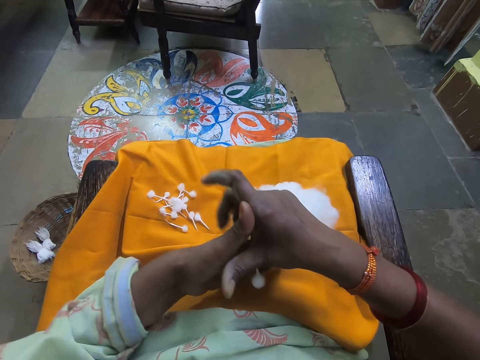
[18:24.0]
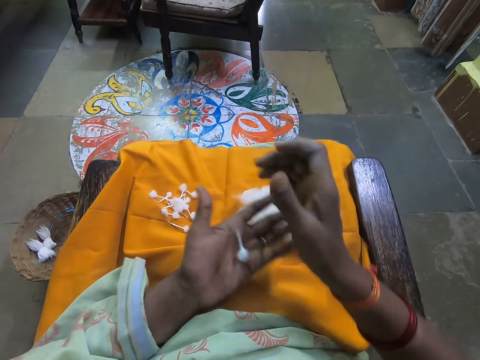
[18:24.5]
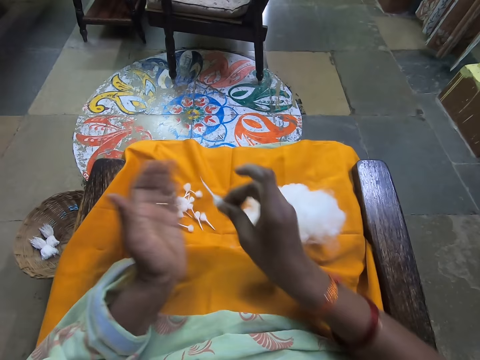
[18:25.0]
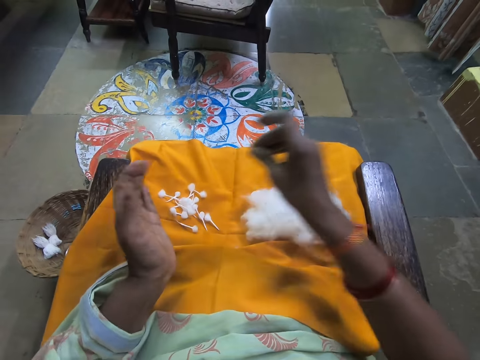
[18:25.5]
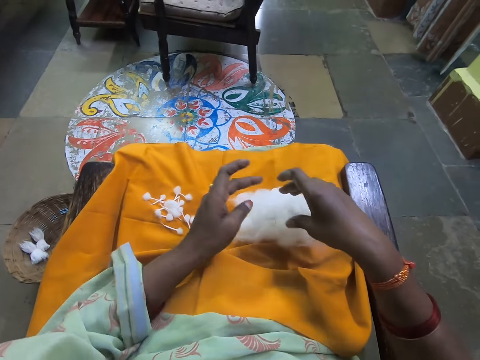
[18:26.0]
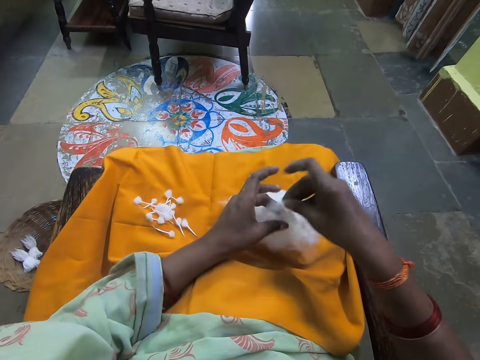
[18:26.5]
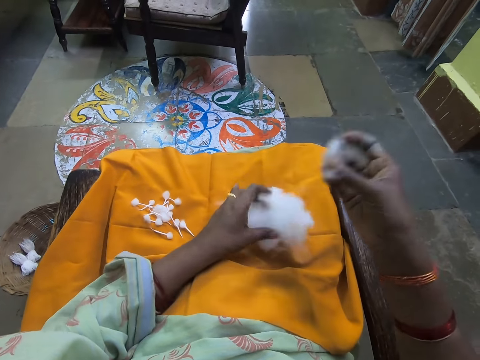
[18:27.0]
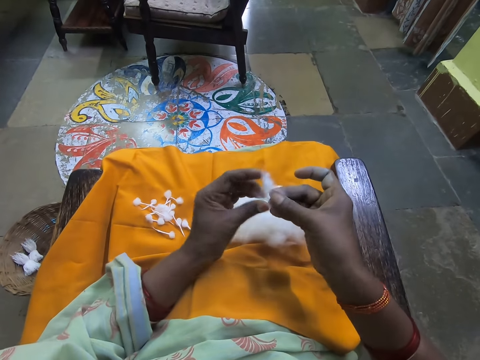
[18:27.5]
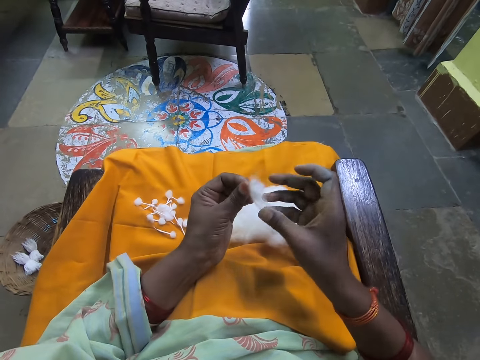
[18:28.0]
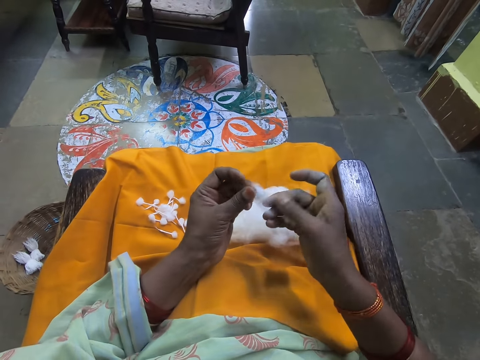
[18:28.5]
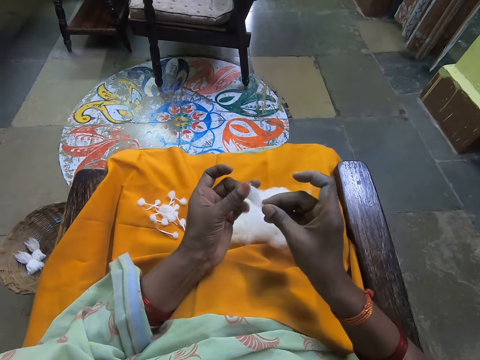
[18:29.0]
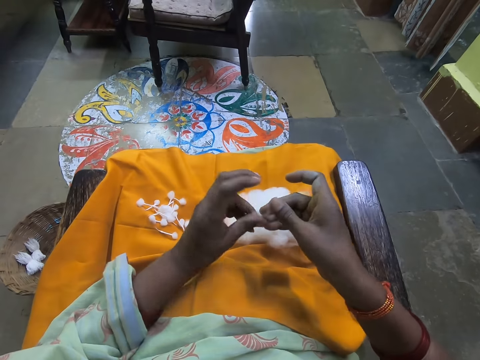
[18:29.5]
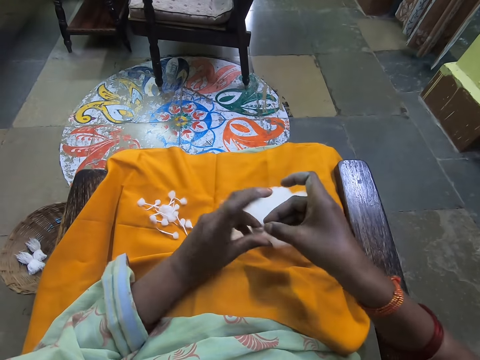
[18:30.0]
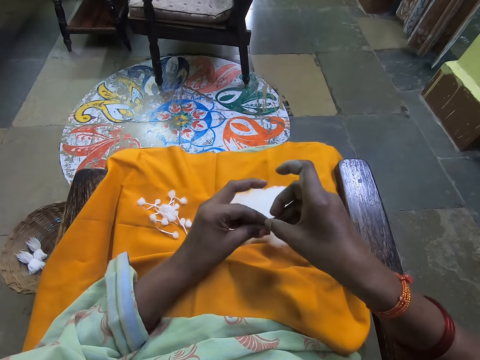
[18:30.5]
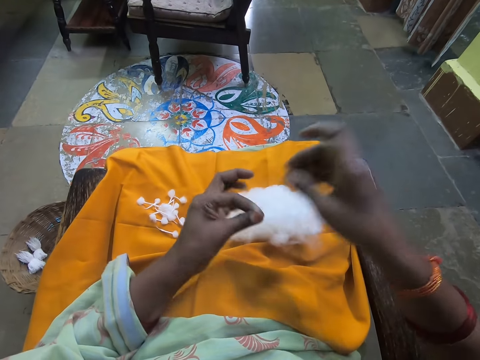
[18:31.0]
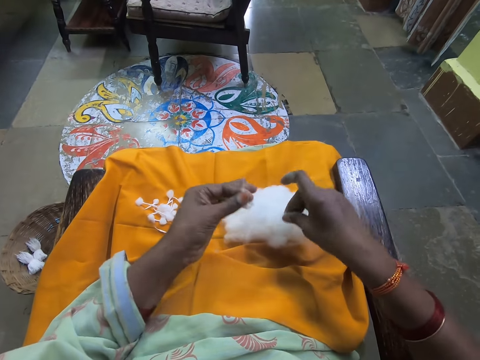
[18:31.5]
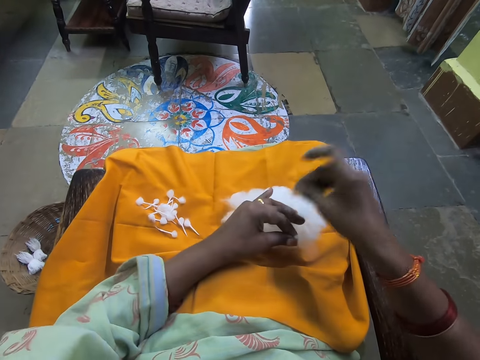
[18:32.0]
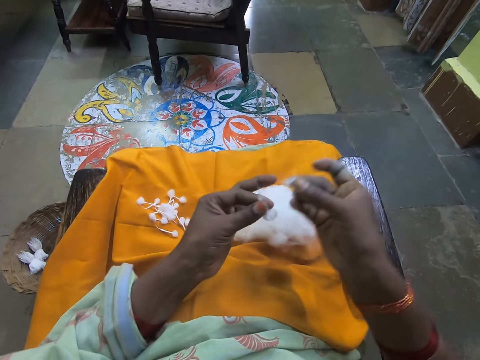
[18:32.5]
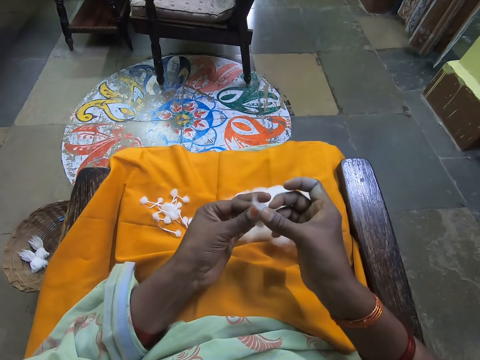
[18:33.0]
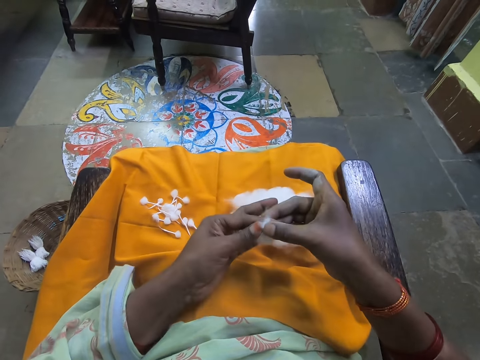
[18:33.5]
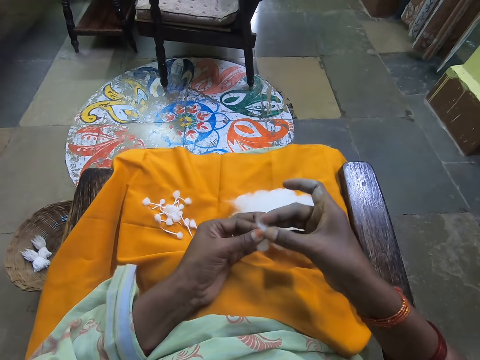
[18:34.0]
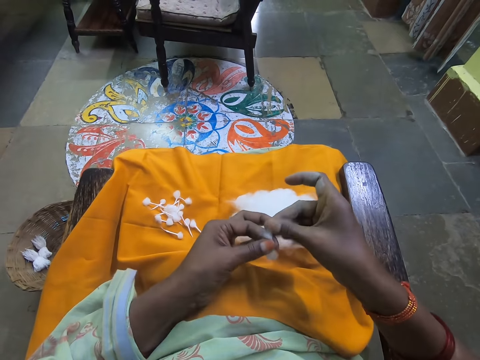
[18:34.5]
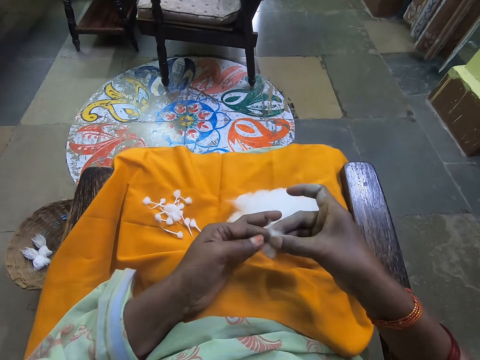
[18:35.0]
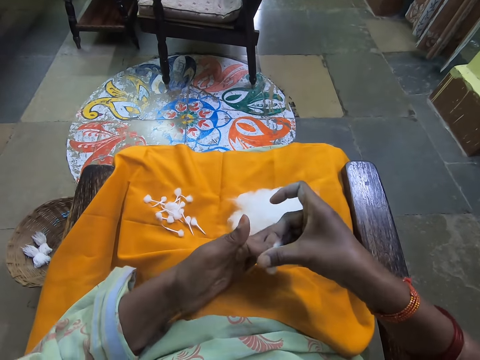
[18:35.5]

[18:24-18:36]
The camera wearer picks the cotton wick from her left hand with her right. She places the cotton on the other hand. She places the cotton wick on her lap with her right hand. She places her left hand on the ball of cotton wool on her lap and picks some cotton wool from the ball of cotton wool on her lap with her right hand. She rolls the cotton wool with both hands. She aligns the cotton with both hands. She folds the cotton with both hands. She places her left hand on the ball of cotton wool on her lap and picks some cotton wool from the ball of cotton wool on her lap with her right hand. She rolls the cotton wool in her right hand with the cotton wool in her left hand. She places the cotton on the cotton.

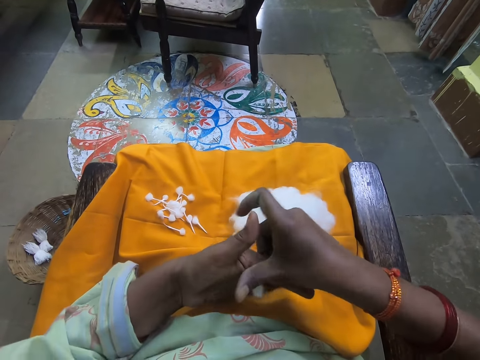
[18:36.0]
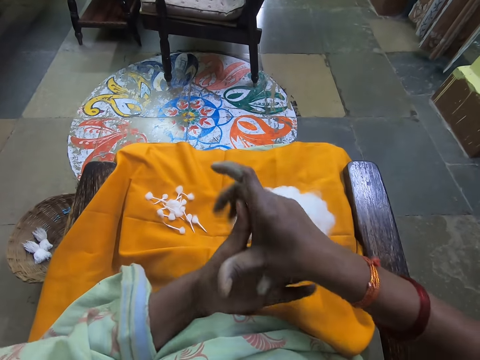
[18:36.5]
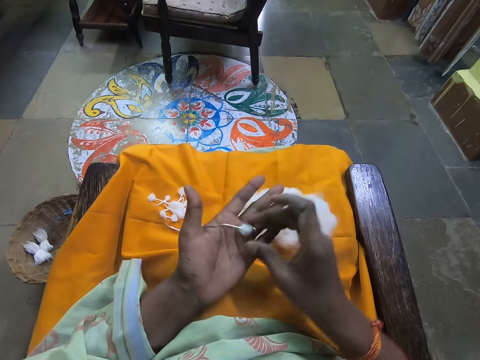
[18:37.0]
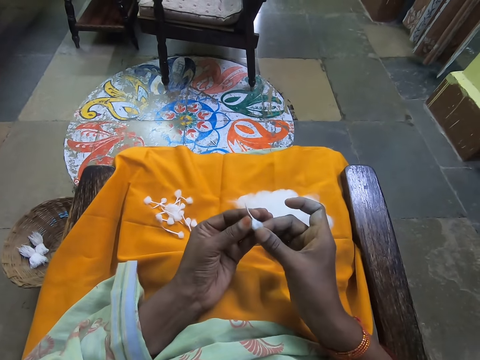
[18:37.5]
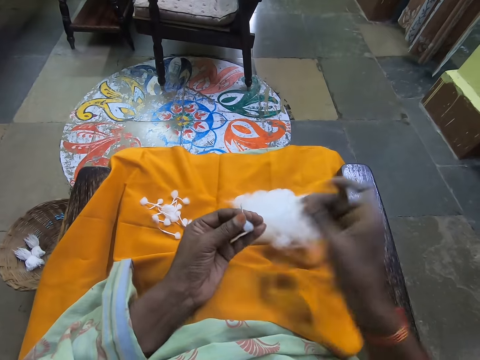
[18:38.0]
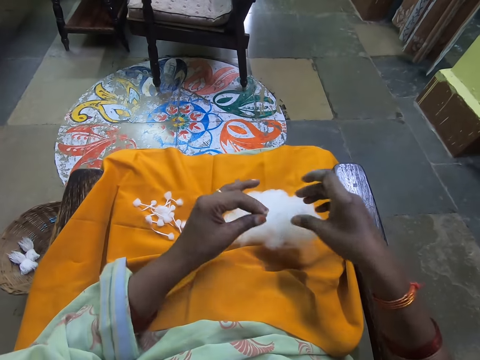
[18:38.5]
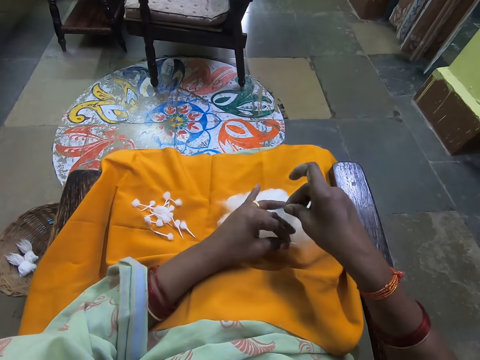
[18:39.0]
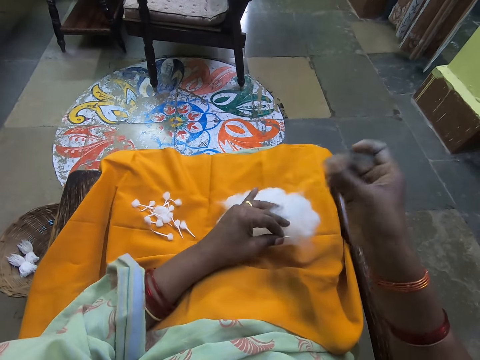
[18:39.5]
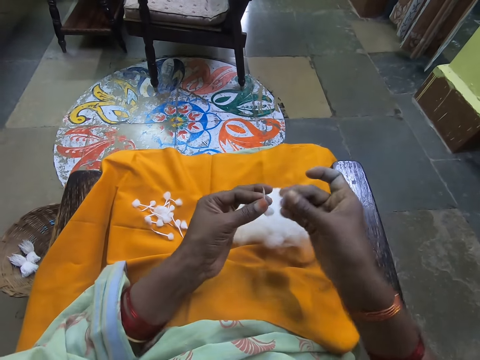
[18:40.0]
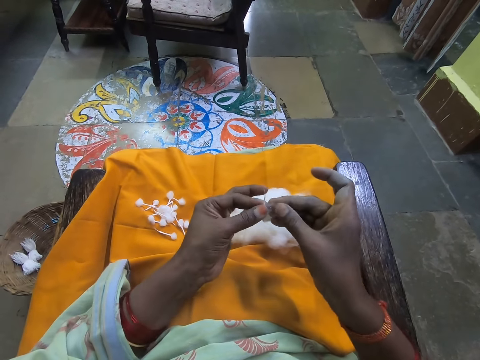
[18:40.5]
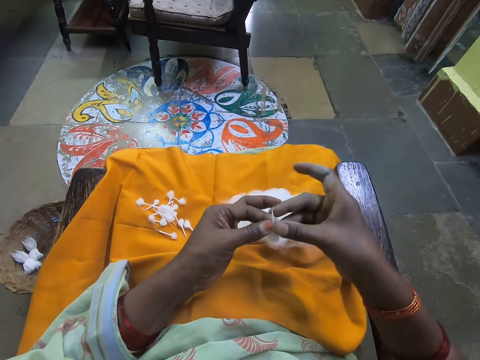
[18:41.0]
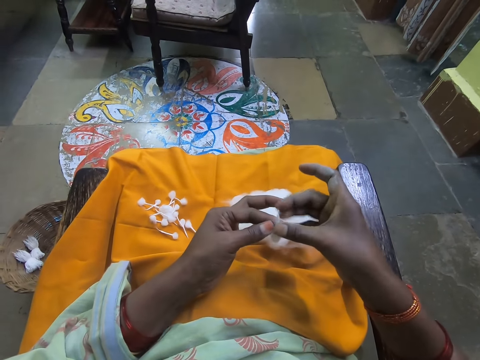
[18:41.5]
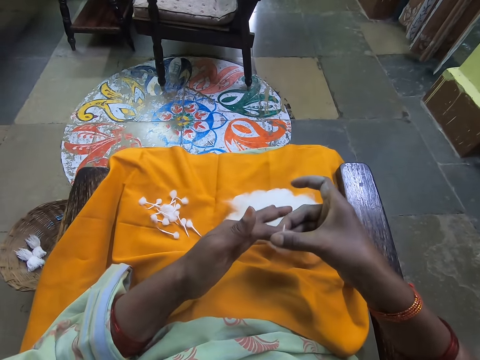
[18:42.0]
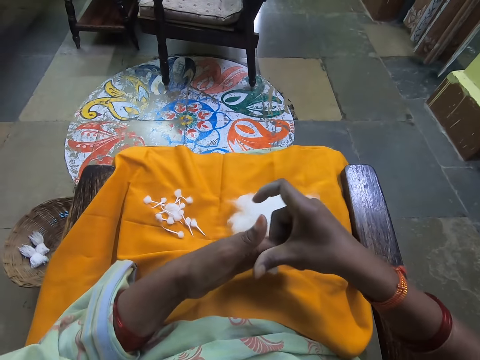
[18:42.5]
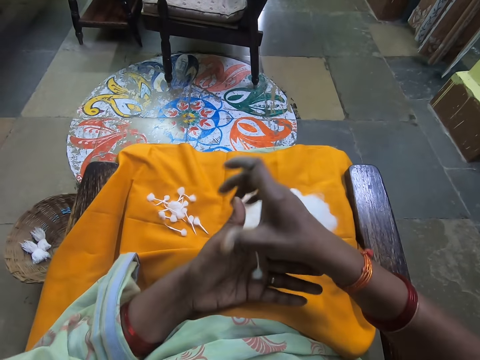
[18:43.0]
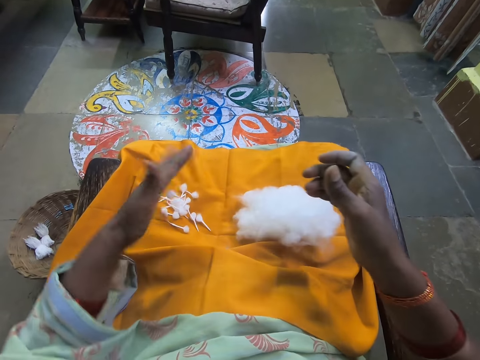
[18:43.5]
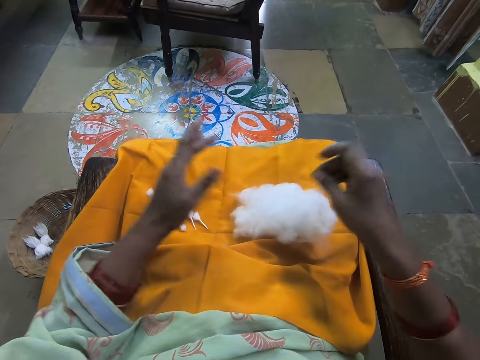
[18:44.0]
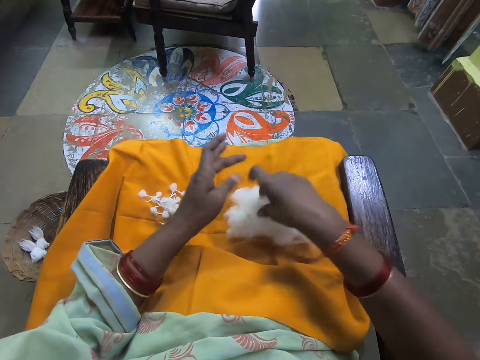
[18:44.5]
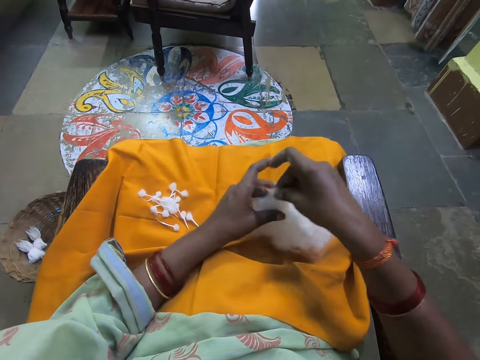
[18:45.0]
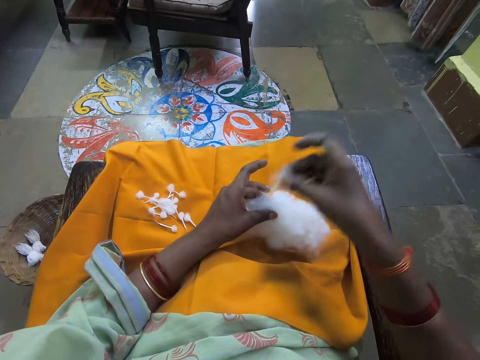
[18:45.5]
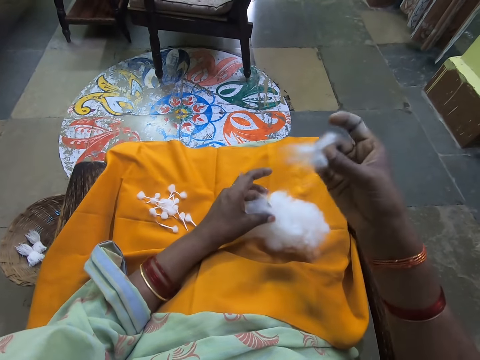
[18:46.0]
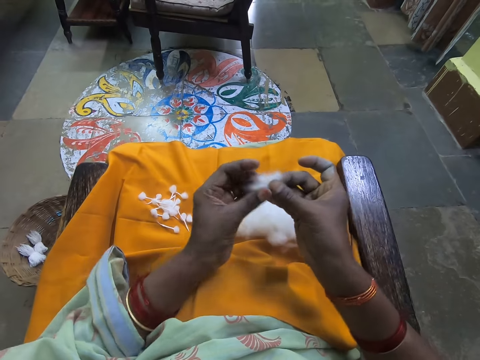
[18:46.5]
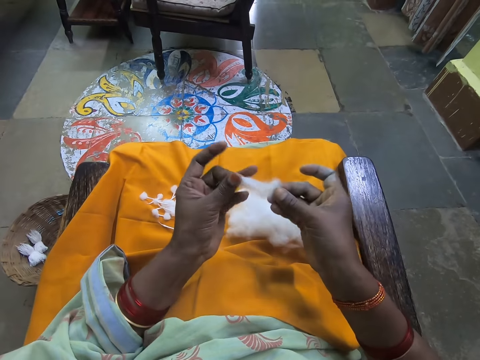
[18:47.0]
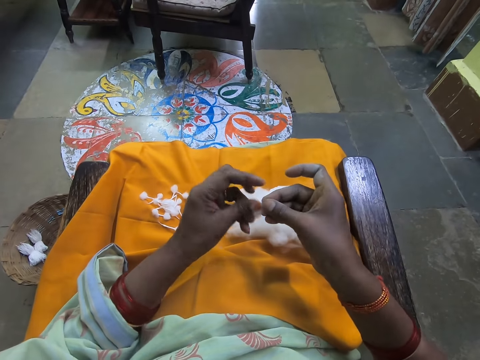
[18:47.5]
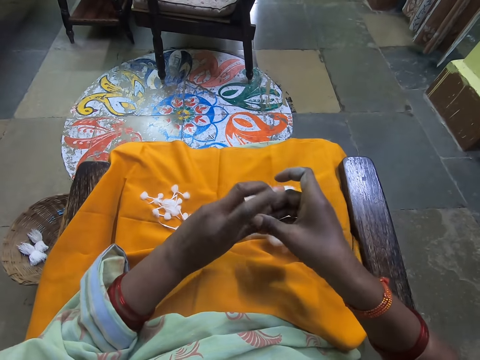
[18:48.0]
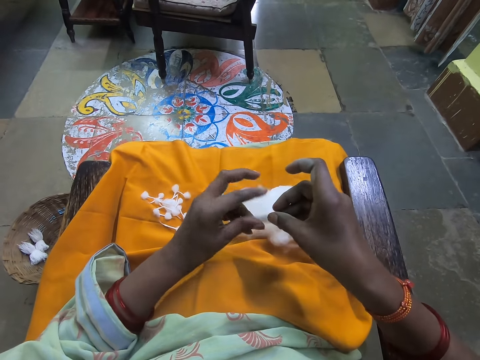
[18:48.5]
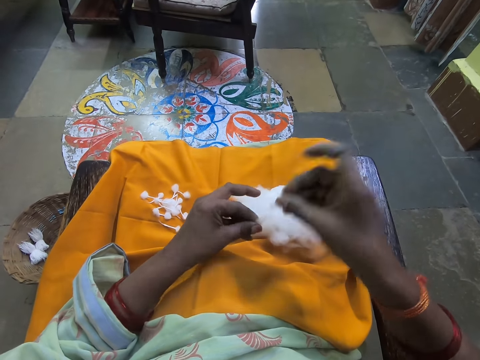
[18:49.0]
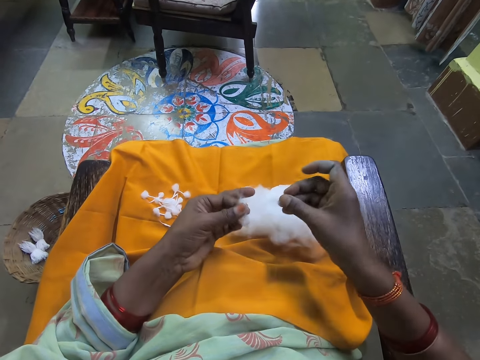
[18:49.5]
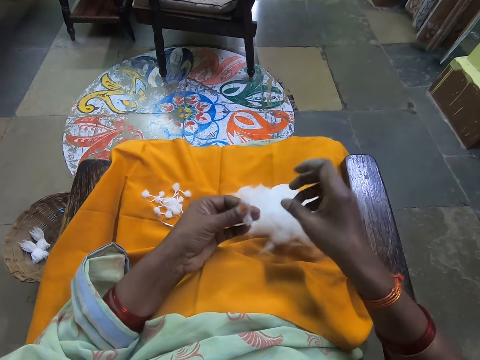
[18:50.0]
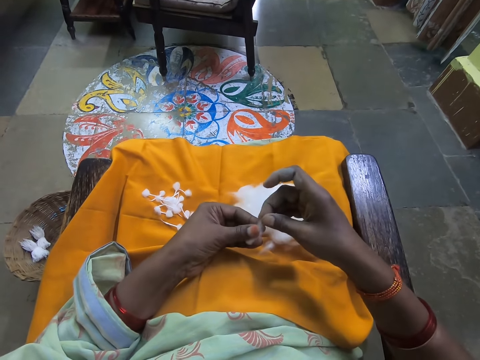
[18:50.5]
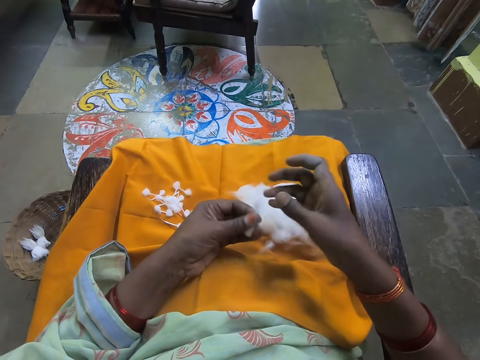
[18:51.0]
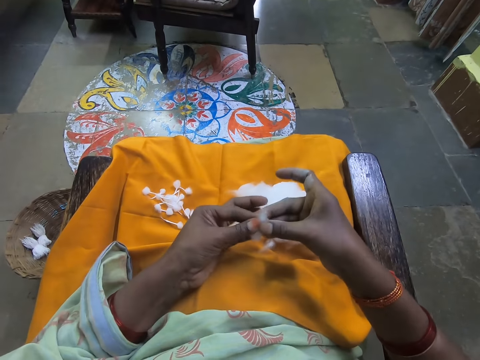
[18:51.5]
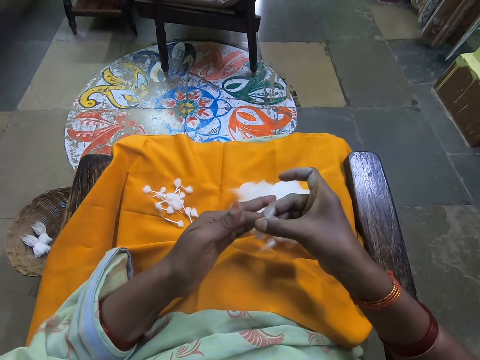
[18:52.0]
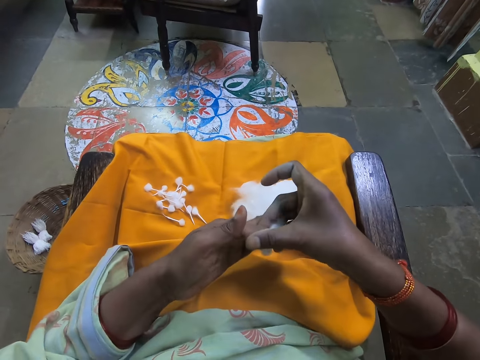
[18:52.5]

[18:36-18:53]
The camera wearer adjusts the cotton wool with both hands. She places the cotton on the other hand. She places her left hand on the ball of cotton wool on her lap and picks some cotton wool from the ball of cotton wool on her lap with her right hand. She rolls the cotton wool in her right hand with the cotton wool in her left hand into a cotton wick. She places the cotton on the cotton. She places the cotton wick on her lap with her left hand. She places her left hand on the ball of cotton wool on her lap and picks some cotton wool from the ball of cotton wool on her lap with her right hand. She adjusts the cotton wool with both hands. She holds the cotton with both hands. She folds the cotton with both hands. She picks some cotton wool from the cotton wool in her left hand with her right hand. She places the cotton wool on her lap with her right hand. She rolls the cotton wool with both hands.
